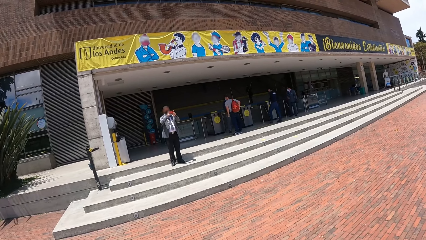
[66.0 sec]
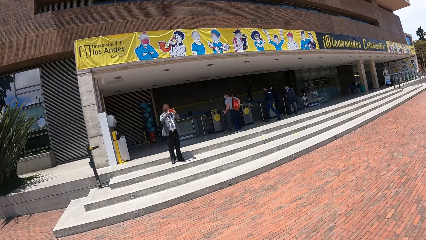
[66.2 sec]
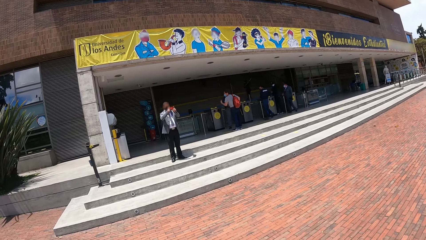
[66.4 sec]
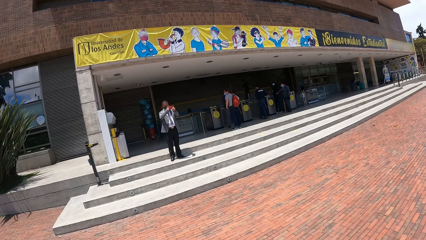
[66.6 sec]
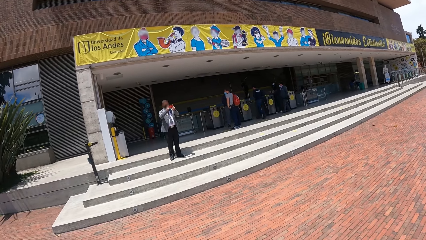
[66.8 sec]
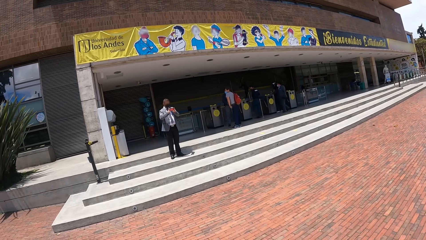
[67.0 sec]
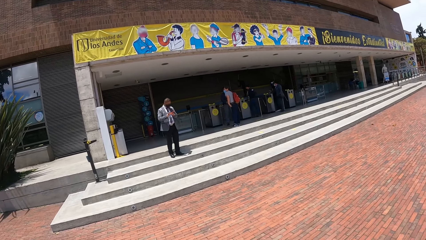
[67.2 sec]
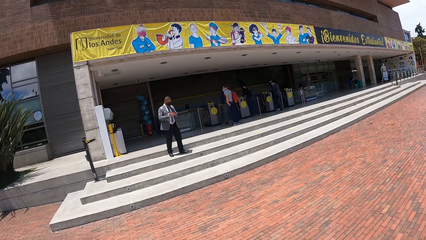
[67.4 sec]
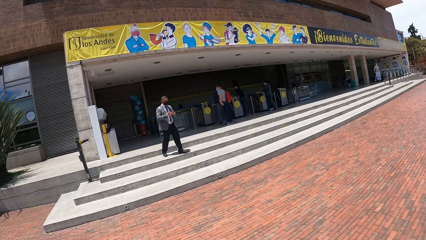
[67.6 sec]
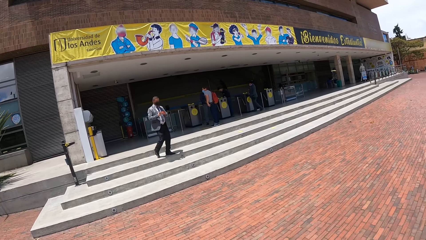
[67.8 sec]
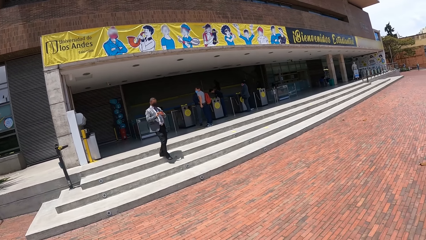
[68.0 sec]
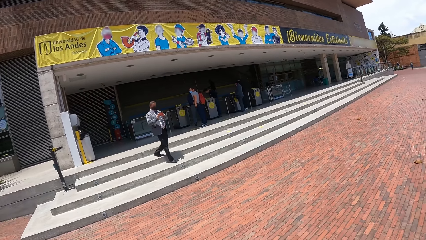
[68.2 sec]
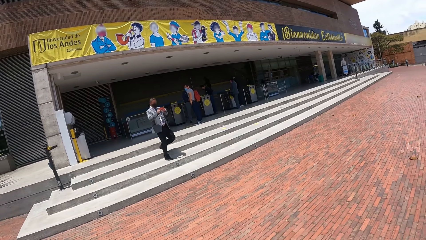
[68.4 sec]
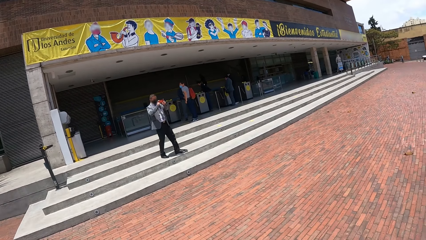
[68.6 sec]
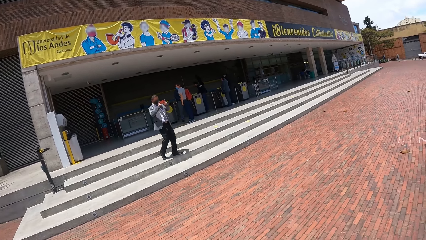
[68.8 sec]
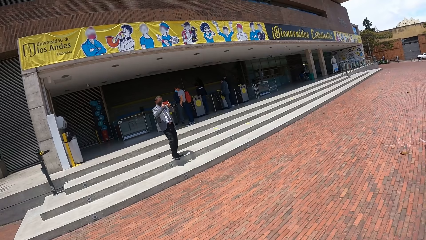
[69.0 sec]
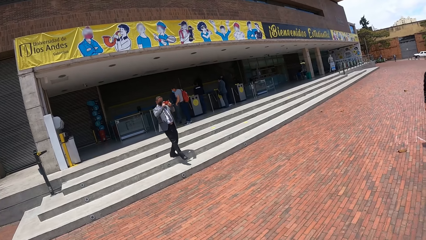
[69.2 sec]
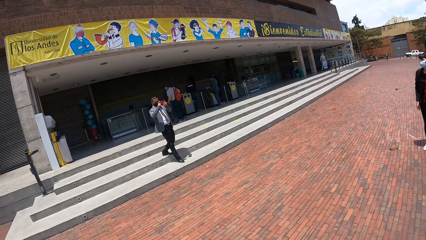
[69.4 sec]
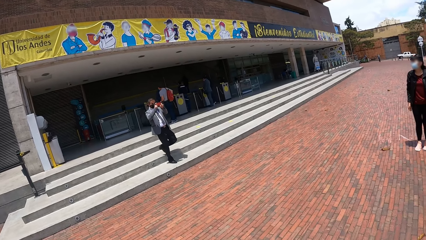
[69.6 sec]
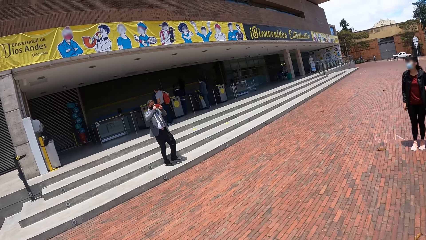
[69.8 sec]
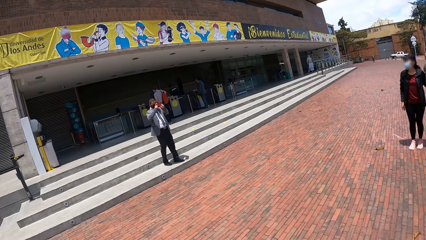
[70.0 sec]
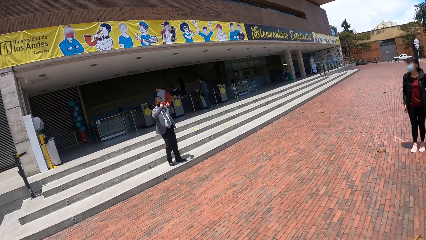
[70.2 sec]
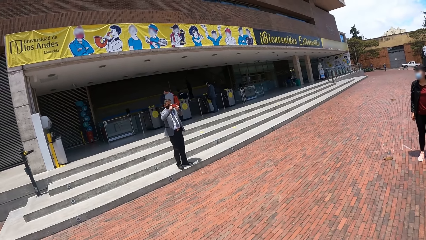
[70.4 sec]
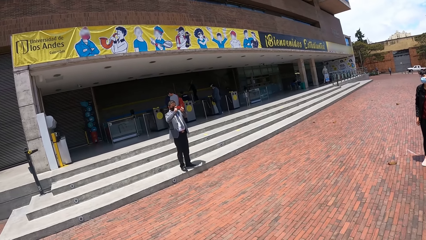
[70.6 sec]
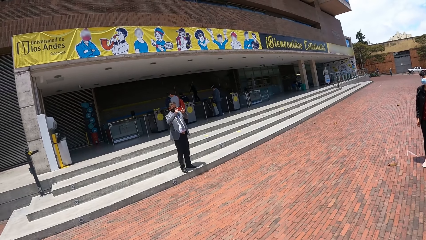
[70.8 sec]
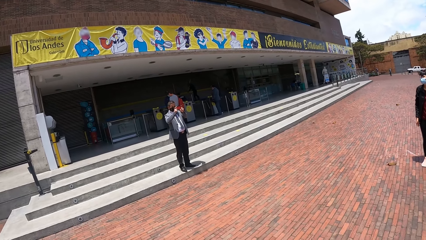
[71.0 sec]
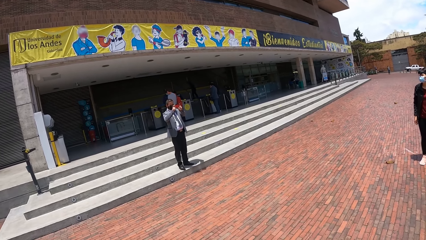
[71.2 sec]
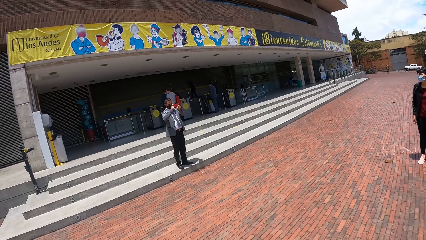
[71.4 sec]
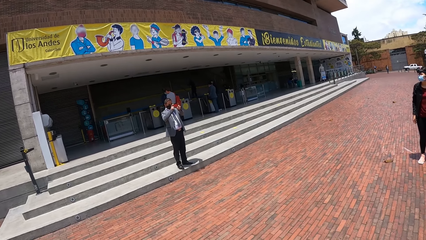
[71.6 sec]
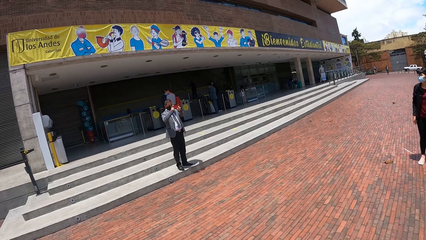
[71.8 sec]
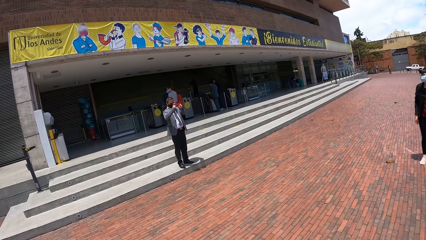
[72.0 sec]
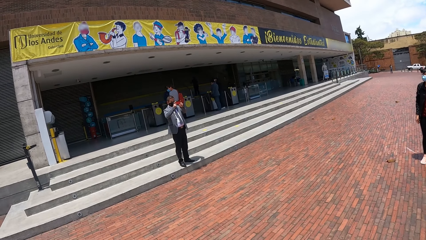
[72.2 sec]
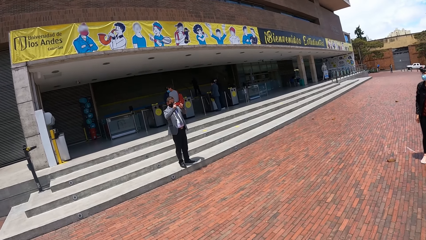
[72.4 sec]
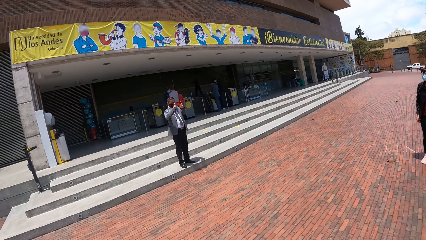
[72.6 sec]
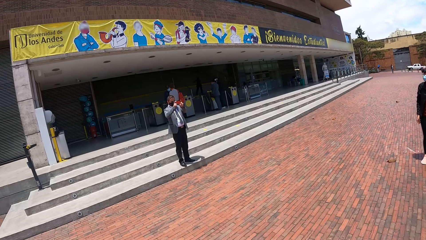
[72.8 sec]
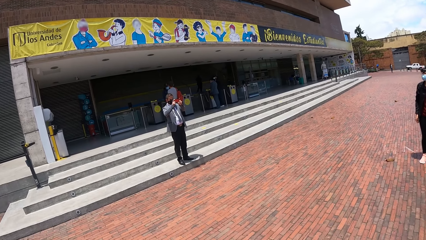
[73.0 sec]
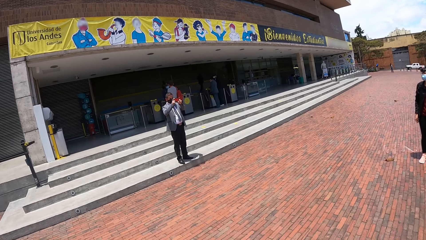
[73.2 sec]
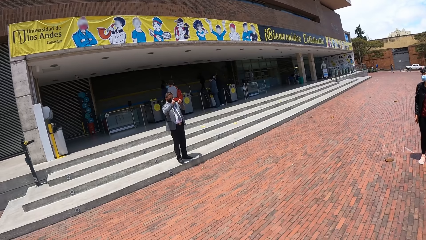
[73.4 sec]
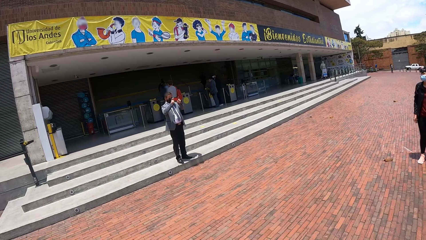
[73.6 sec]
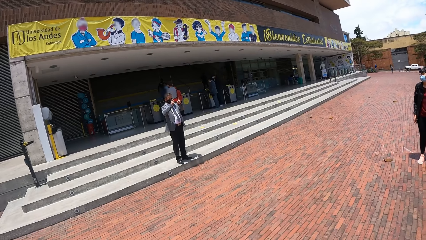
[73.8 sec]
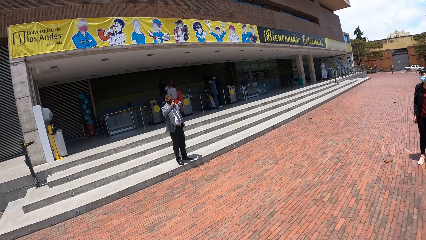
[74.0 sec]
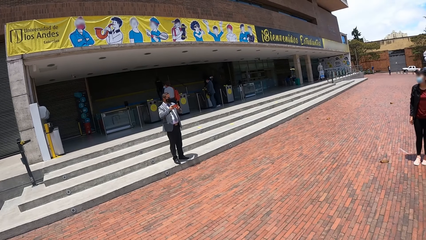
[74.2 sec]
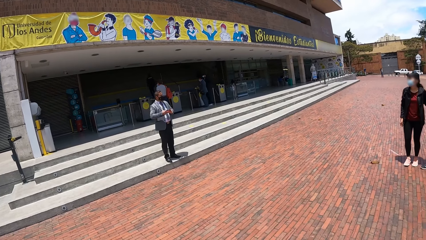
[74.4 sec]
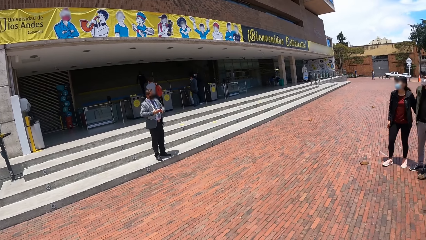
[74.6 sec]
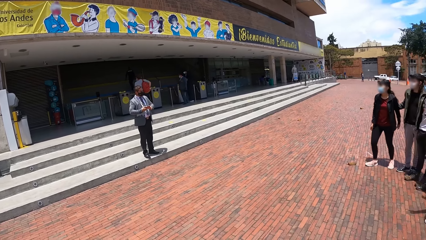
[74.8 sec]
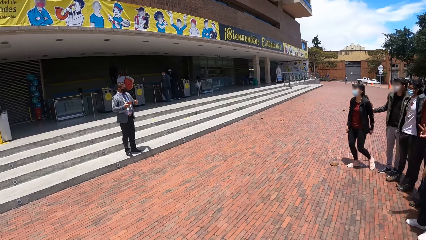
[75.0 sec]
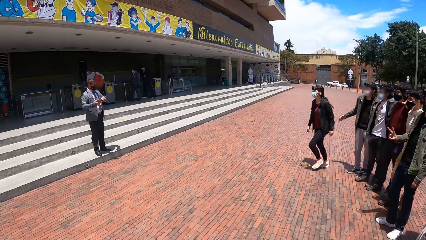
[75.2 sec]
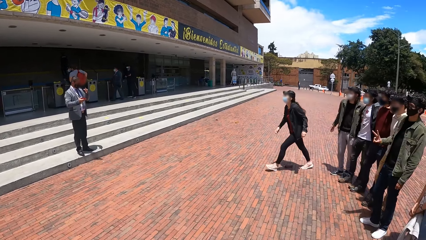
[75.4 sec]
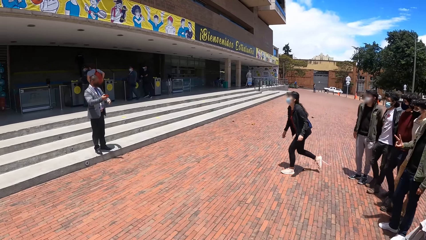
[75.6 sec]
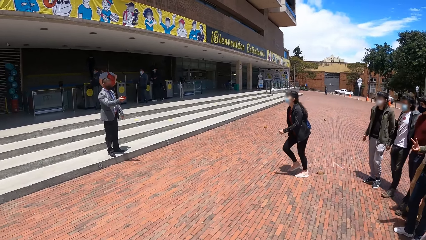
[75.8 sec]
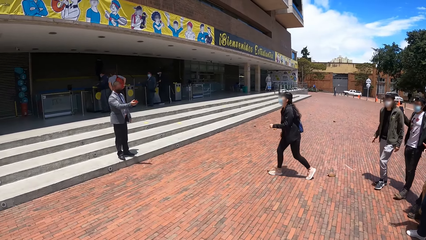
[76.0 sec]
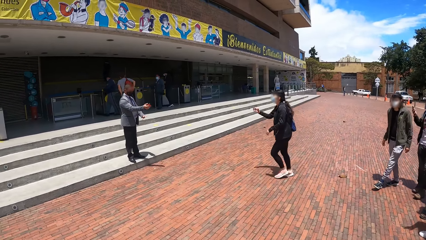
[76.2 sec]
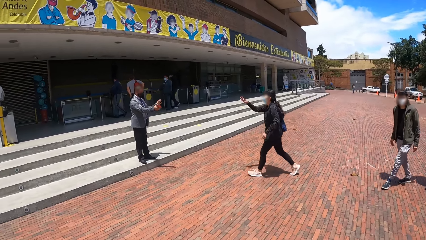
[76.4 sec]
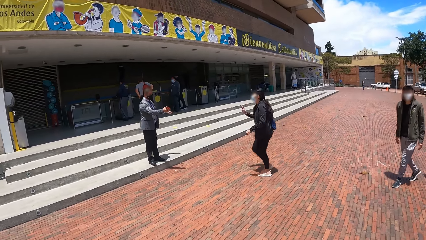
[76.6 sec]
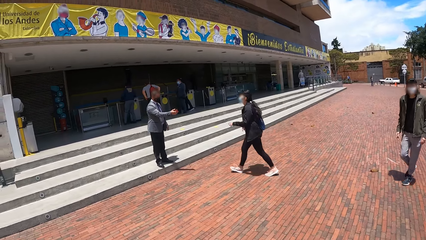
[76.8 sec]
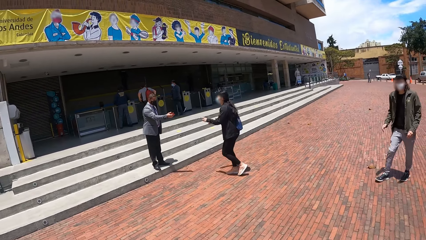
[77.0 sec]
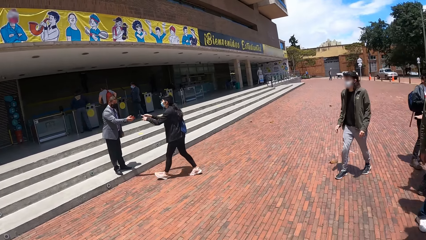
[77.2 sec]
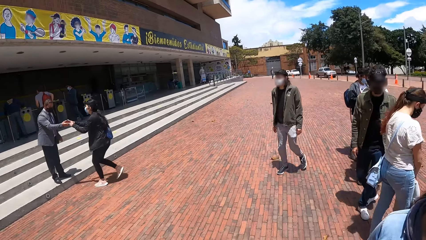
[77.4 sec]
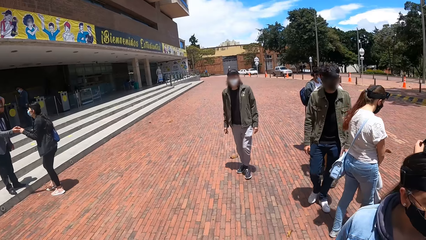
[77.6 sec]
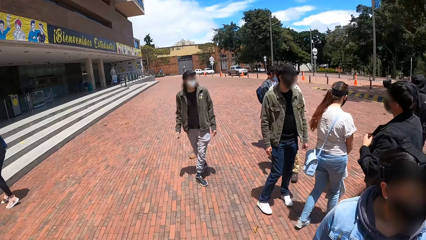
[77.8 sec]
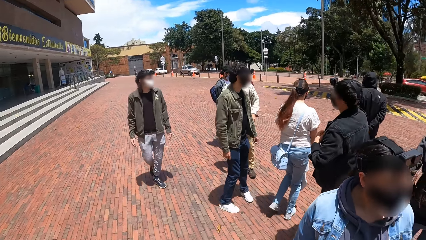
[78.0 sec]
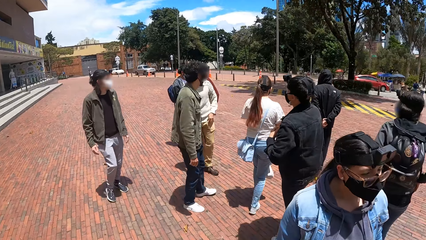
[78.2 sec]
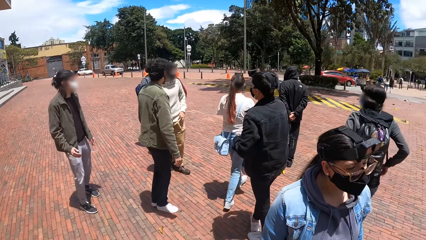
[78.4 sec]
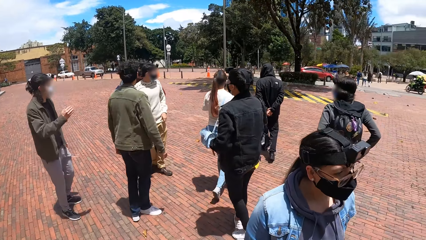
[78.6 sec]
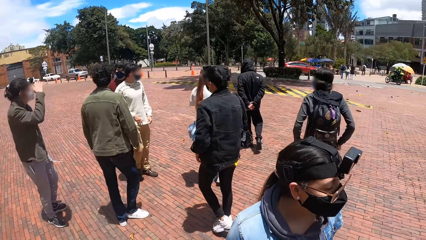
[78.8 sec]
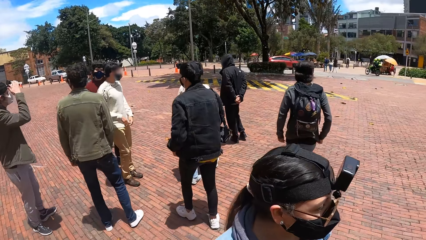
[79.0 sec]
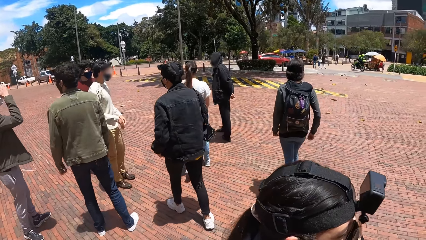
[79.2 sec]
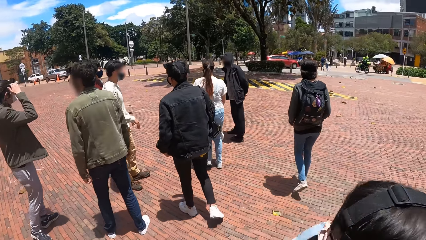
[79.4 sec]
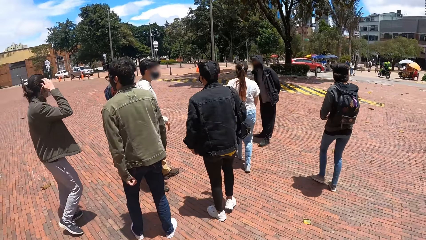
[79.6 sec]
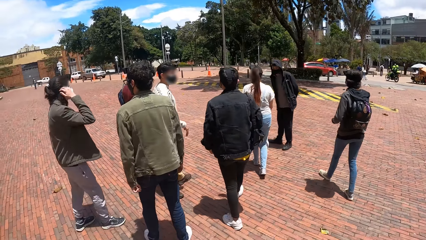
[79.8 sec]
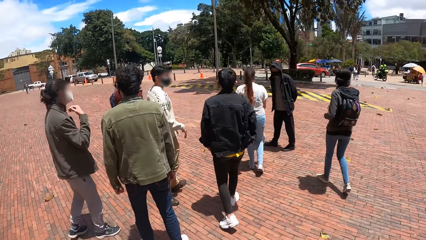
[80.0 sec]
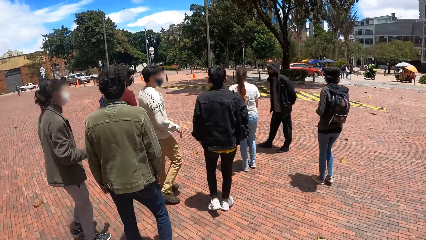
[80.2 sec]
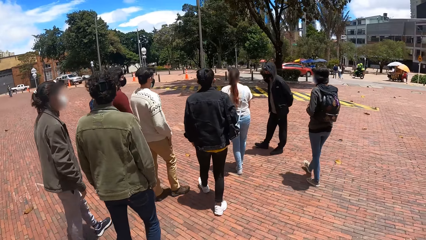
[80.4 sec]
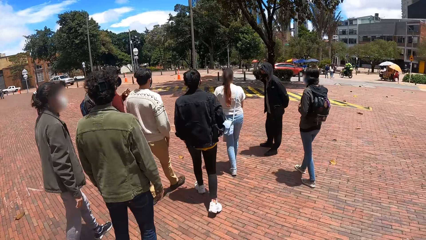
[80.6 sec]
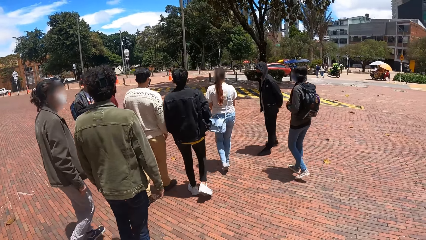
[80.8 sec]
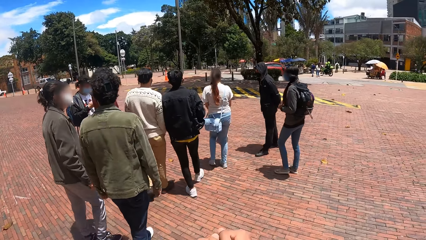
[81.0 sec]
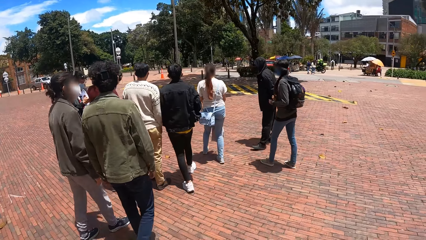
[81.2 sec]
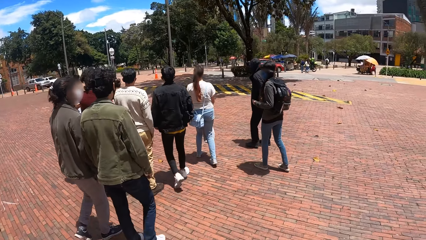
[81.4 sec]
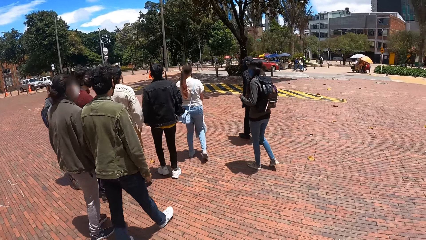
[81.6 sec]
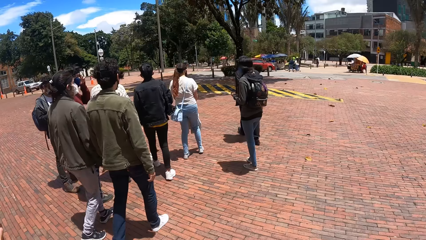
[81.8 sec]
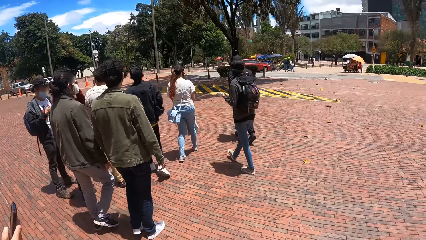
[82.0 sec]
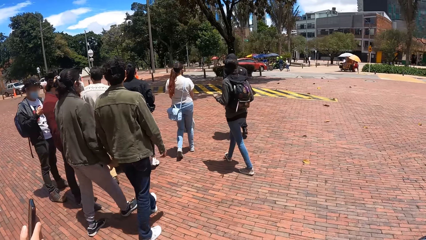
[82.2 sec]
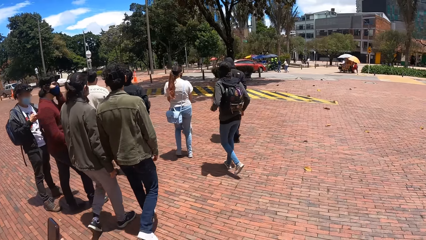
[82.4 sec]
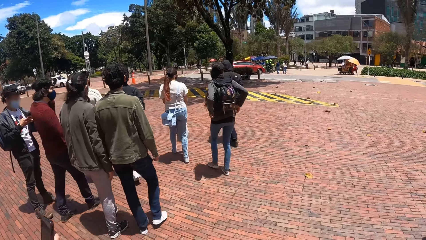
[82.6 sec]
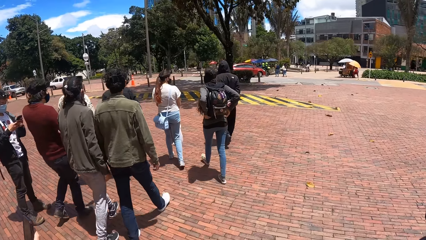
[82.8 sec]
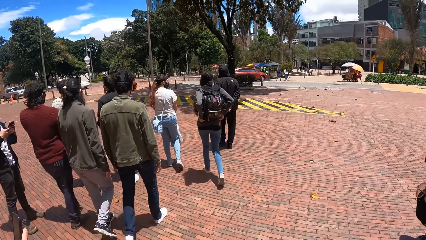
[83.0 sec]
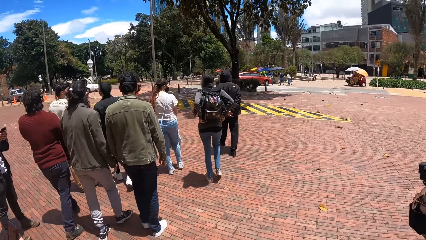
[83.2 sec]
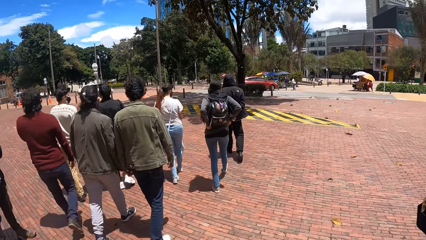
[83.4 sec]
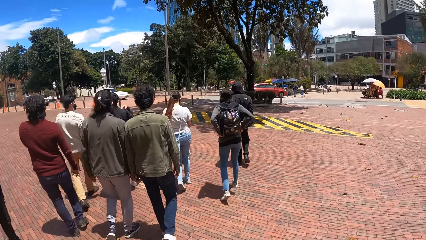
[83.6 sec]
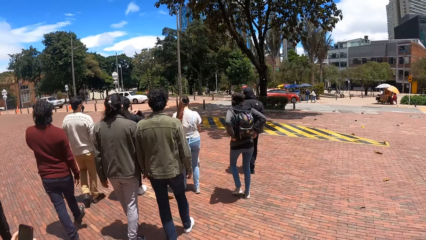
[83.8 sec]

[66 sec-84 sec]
A man walks downstairs. The man takes a photograph of his colleagues. The man stops. The man hands a woman a cellphone. The camera wearer looks around. They walk on a street.
